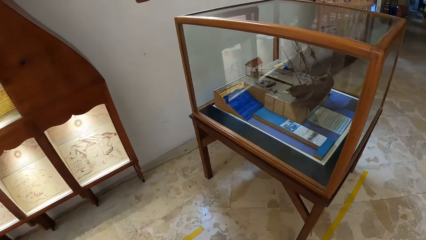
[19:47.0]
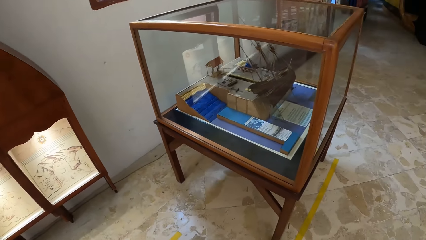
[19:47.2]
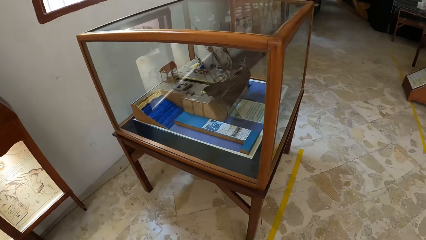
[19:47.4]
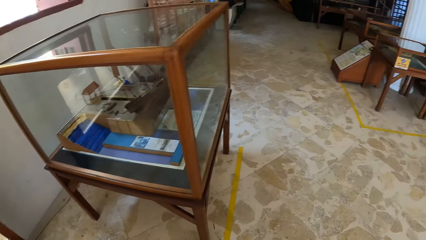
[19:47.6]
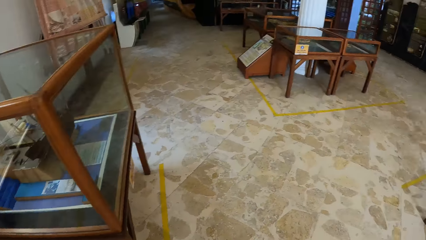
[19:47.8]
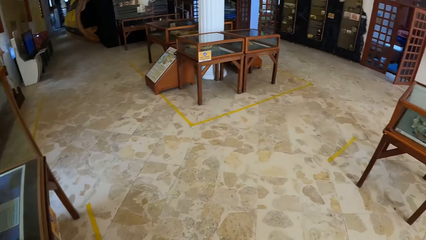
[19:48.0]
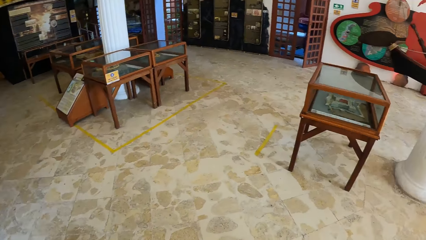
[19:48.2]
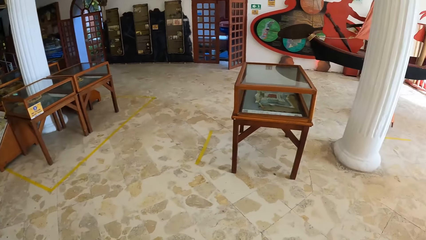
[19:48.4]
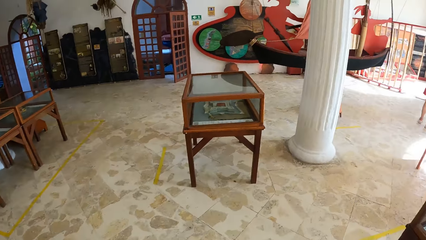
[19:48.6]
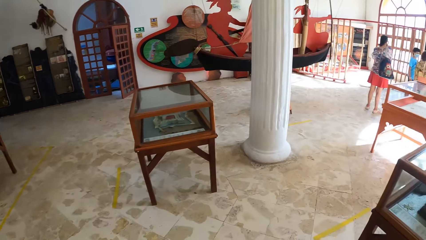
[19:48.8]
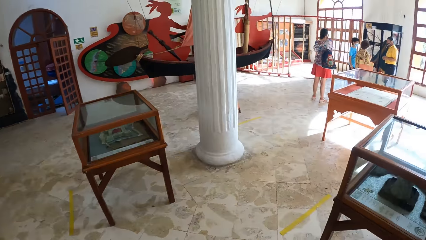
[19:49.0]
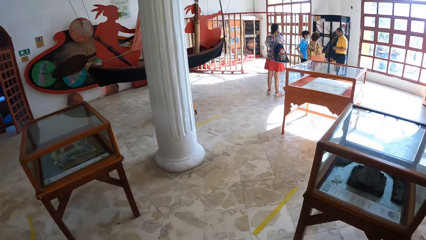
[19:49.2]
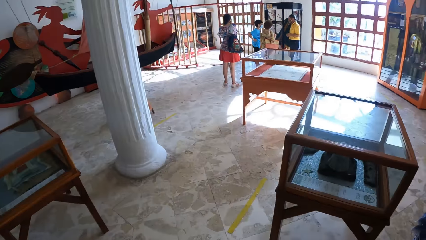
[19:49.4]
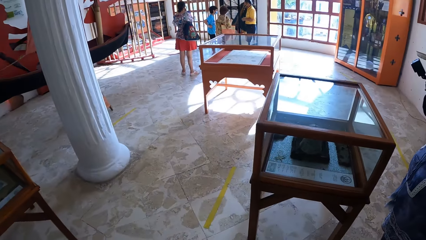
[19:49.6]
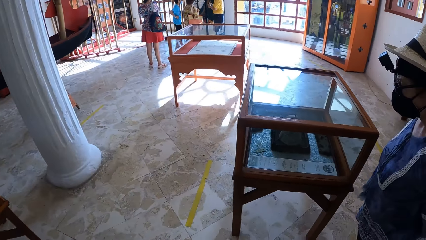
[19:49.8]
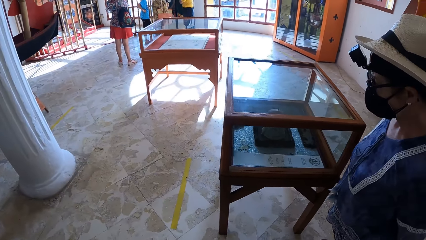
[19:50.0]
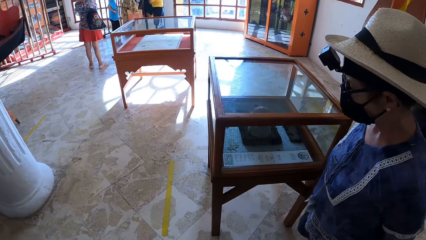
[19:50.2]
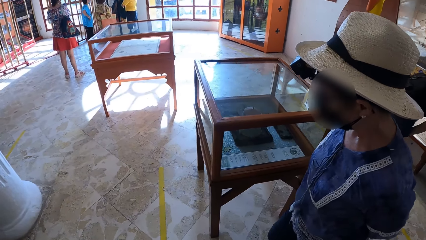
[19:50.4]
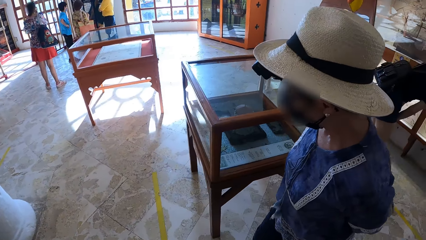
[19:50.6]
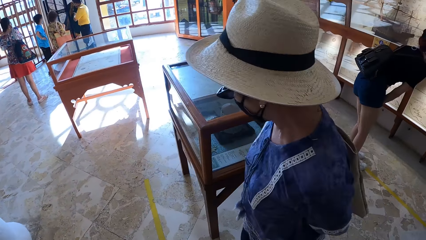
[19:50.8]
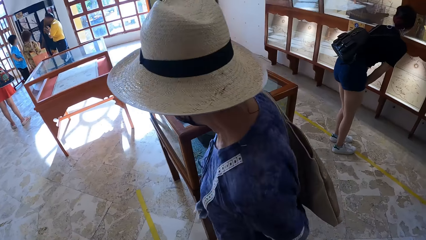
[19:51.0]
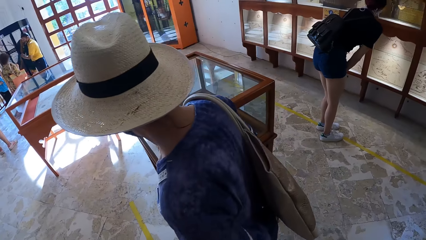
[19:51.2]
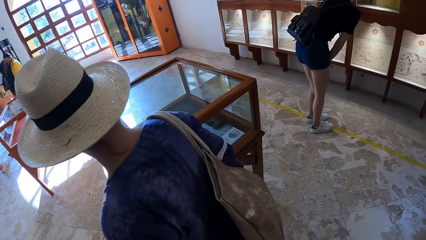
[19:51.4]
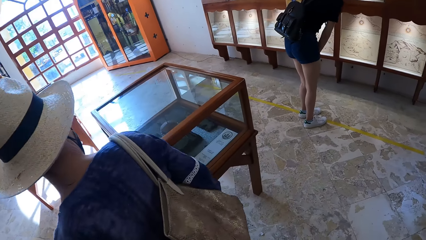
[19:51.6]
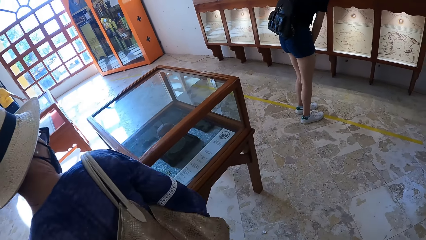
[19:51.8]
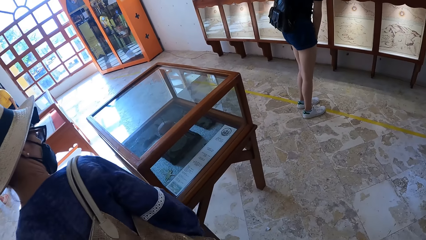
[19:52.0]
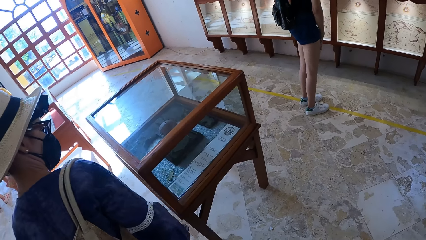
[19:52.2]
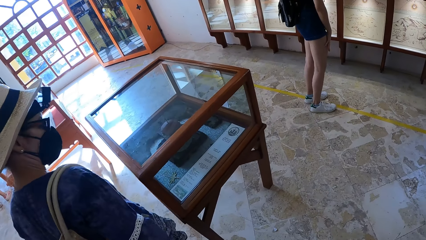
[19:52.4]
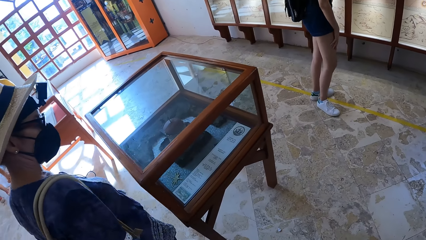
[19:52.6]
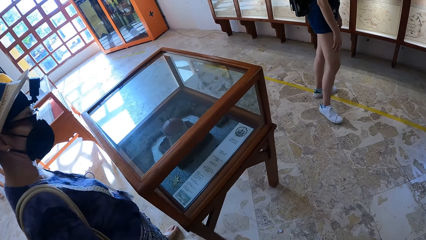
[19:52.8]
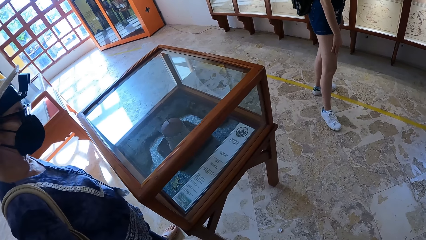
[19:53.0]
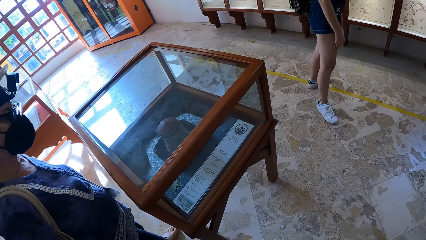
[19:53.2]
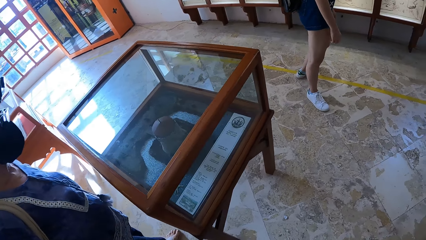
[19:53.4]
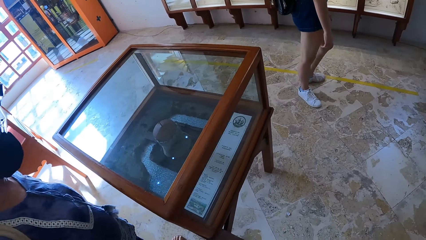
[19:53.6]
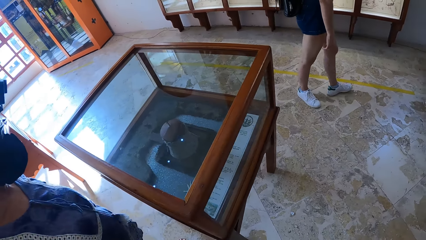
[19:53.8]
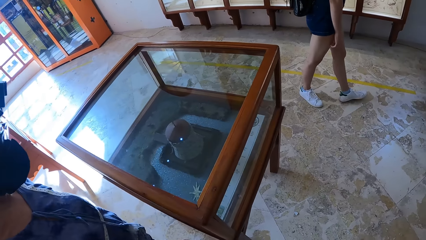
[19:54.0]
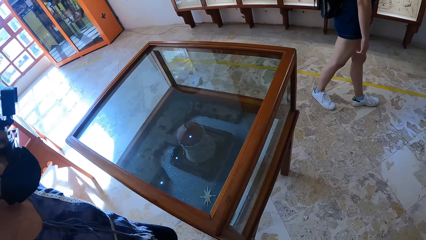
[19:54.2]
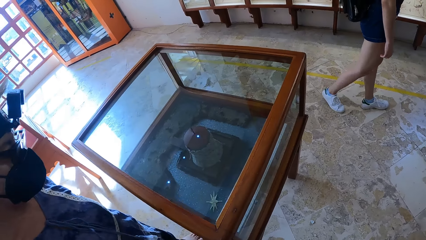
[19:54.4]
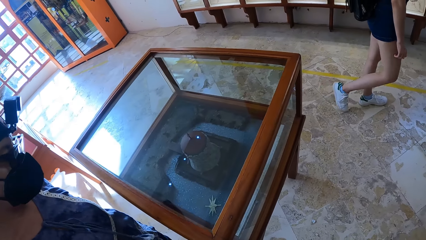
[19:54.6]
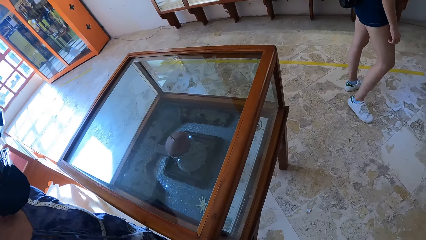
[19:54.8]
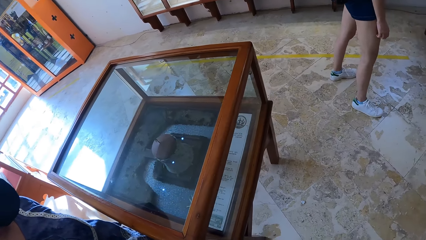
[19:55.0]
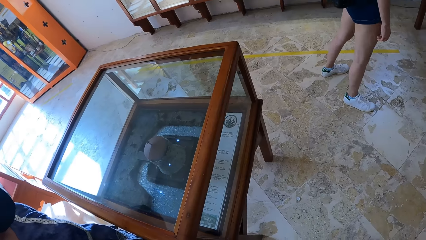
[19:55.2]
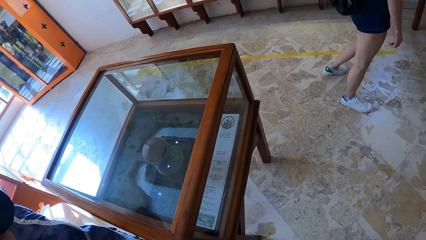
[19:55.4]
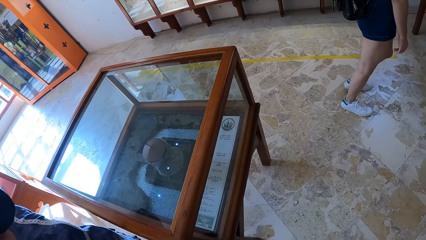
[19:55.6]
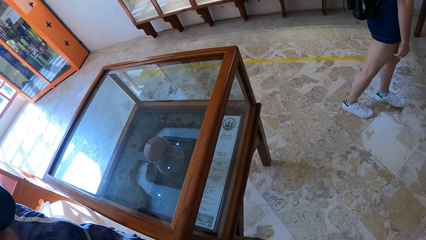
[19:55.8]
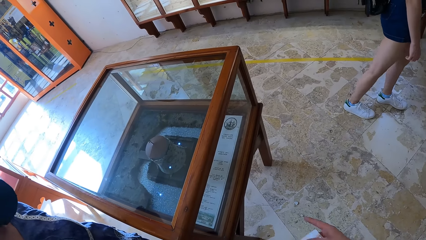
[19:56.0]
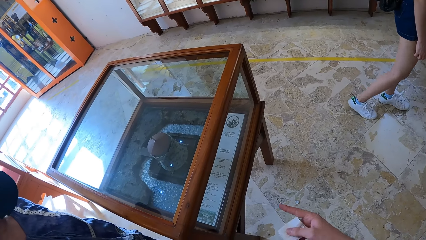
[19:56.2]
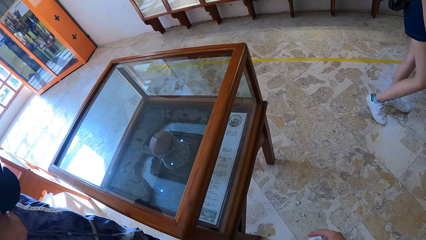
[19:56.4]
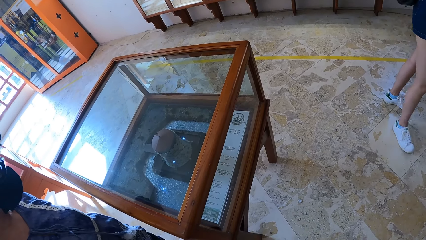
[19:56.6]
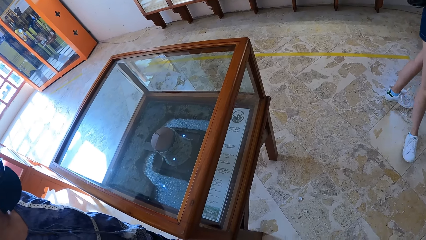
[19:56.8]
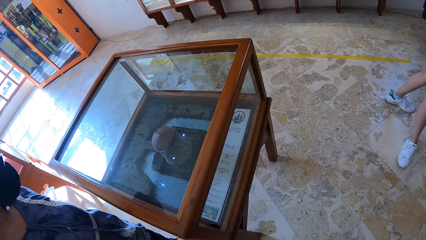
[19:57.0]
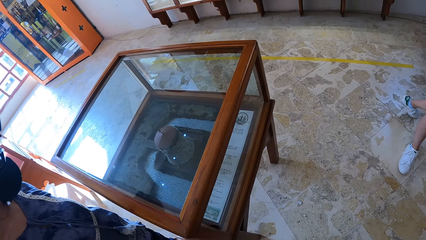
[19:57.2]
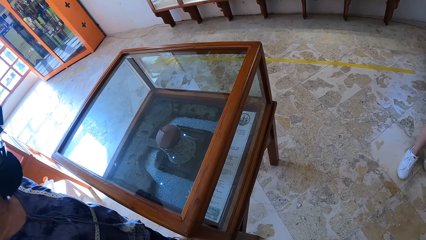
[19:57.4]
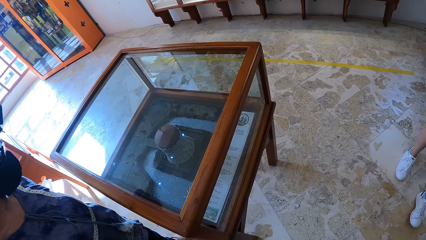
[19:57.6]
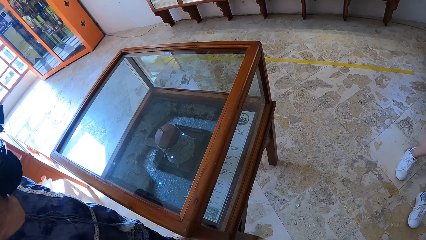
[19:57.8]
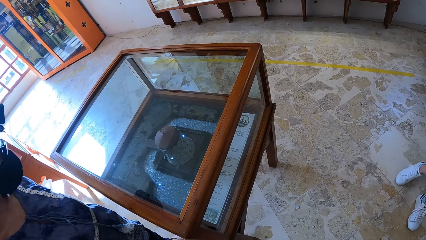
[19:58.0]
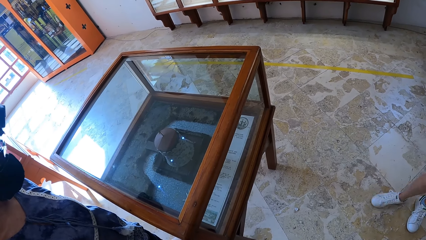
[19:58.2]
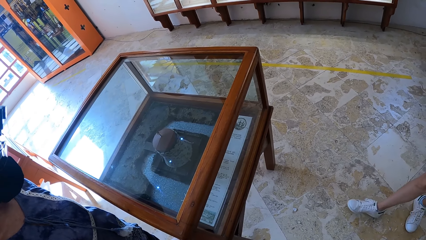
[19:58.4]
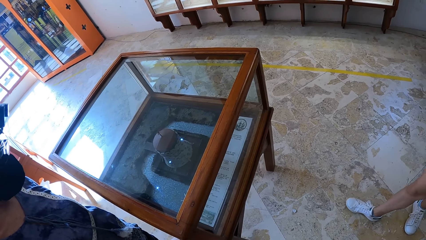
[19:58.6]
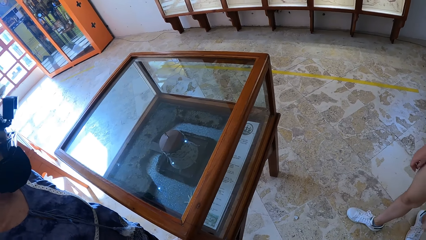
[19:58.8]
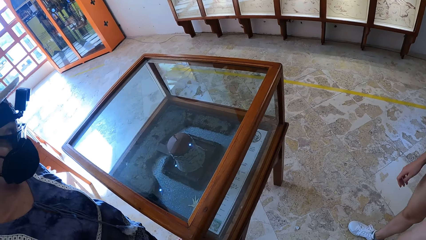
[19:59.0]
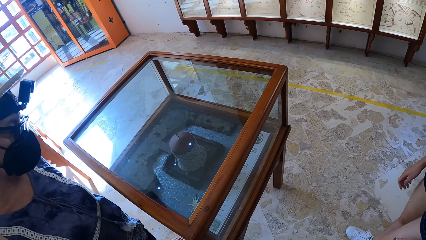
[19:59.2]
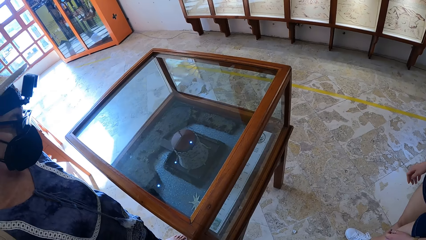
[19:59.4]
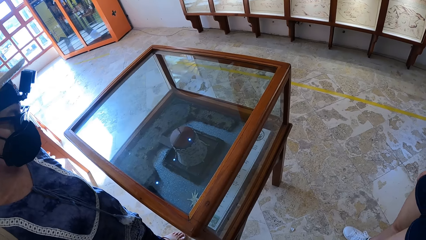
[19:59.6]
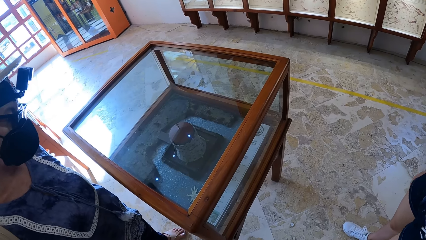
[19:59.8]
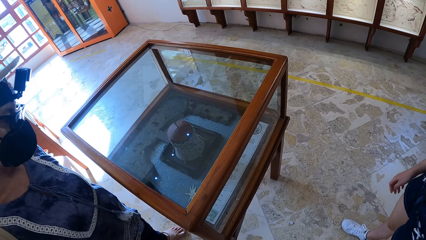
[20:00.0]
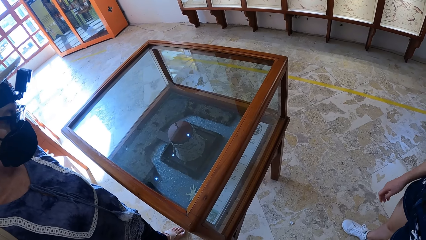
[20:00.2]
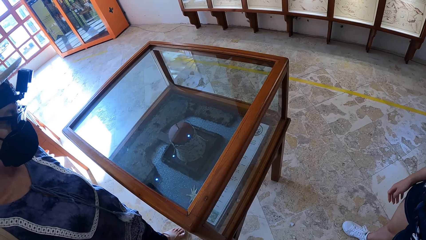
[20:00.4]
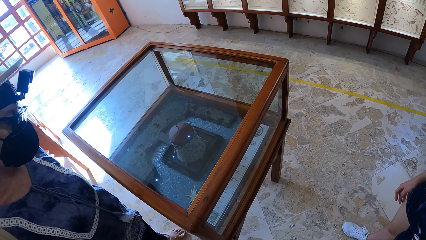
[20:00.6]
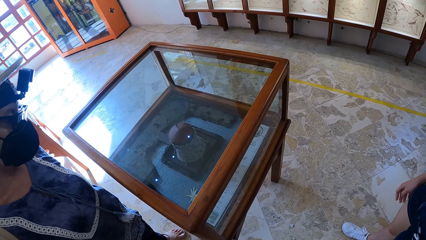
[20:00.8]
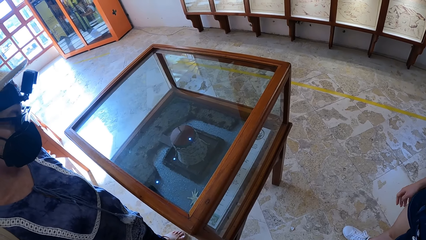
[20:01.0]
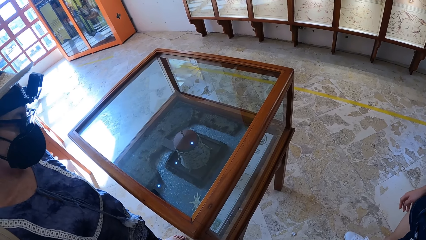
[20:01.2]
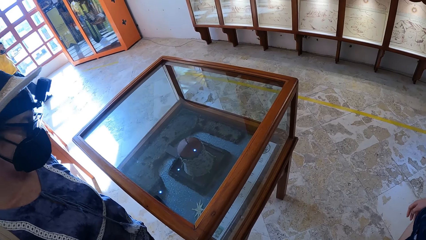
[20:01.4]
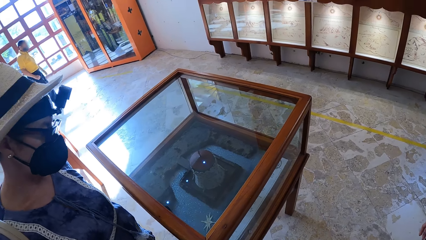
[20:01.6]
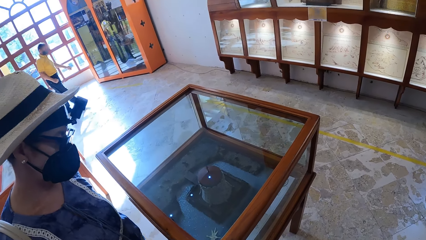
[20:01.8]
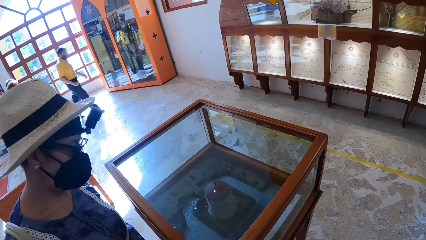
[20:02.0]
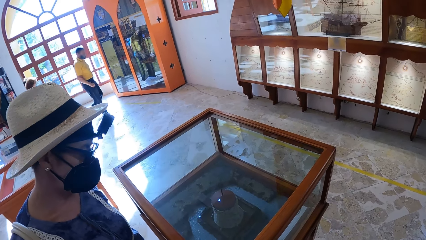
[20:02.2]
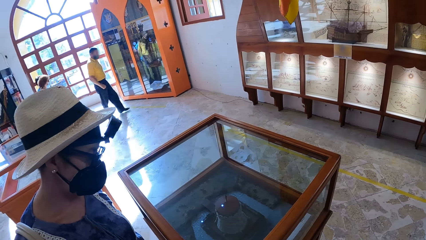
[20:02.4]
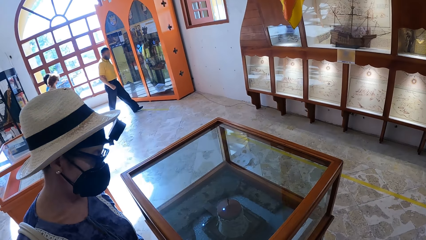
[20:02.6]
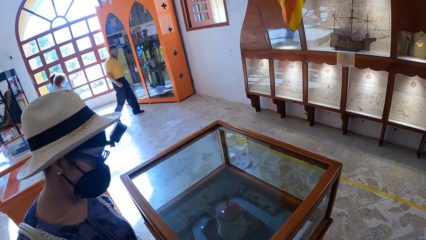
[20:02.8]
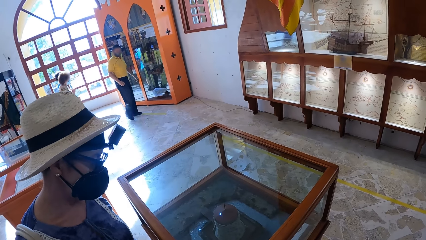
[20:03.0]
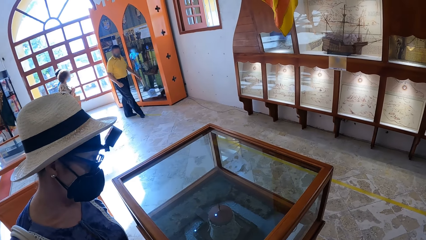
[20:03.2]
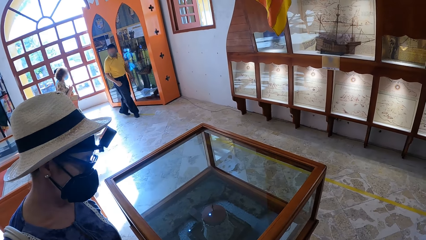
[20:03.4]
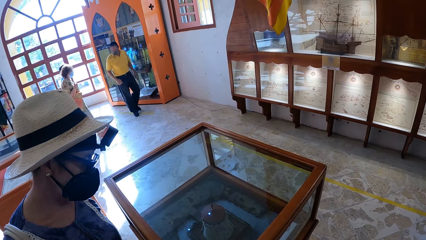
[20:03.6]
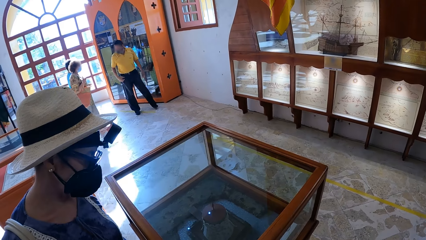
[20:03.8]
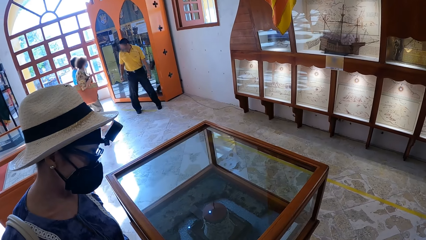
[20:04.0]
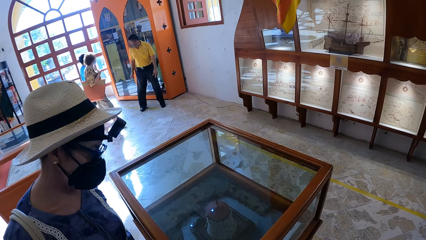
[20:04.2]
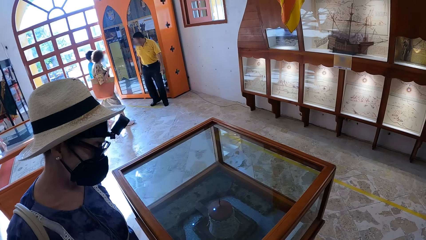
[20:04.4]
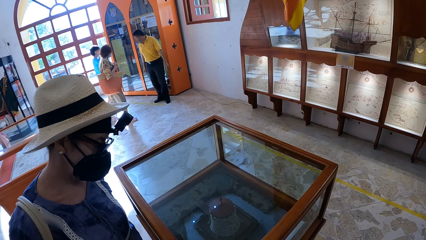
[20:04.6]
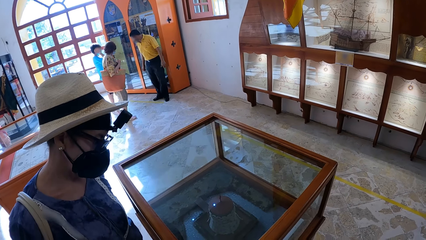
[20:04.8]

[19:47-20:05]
The woman looks at the artwork in the exhibition glass. The camera wearer walks around and looks around. Another woman looks at the artwork in the exhibition glass.
